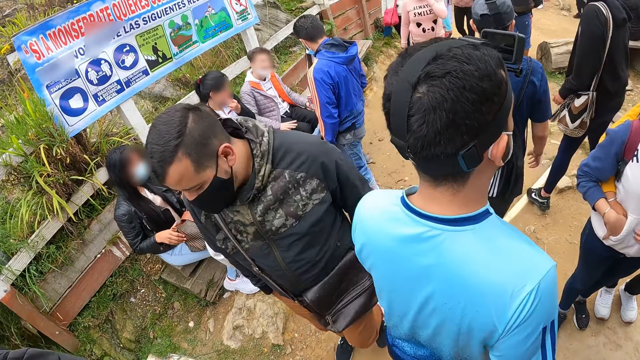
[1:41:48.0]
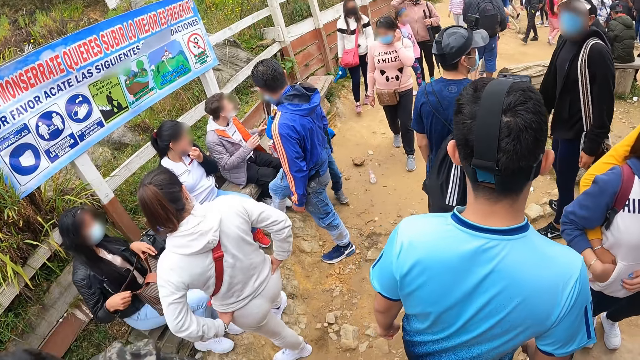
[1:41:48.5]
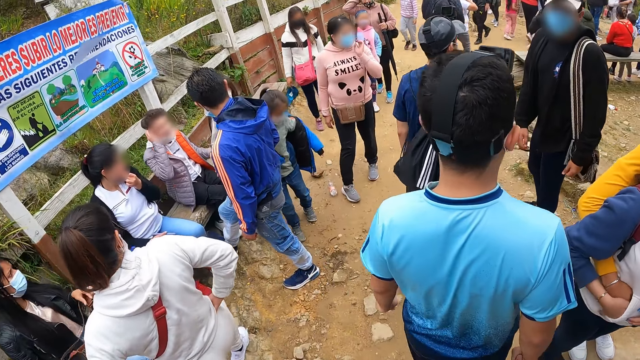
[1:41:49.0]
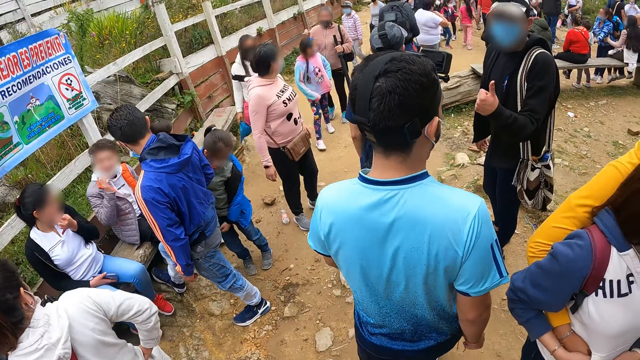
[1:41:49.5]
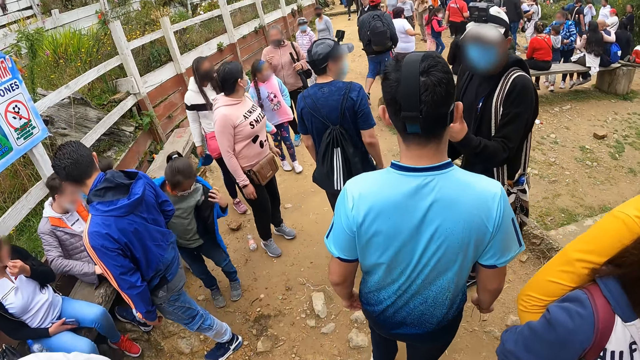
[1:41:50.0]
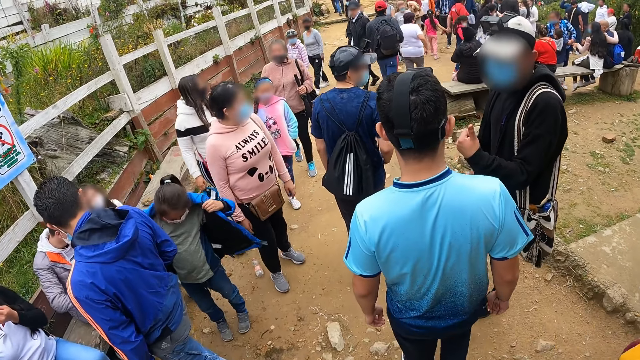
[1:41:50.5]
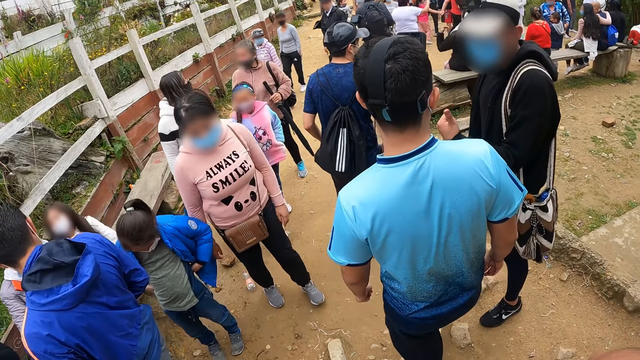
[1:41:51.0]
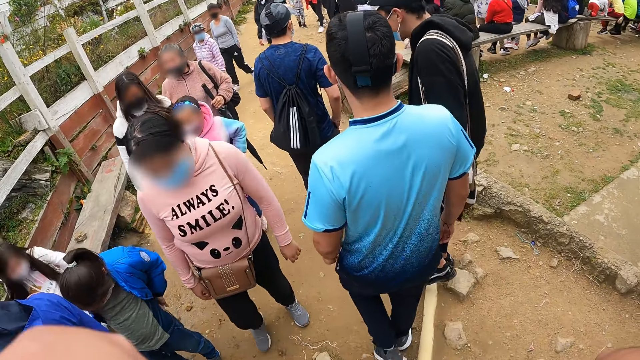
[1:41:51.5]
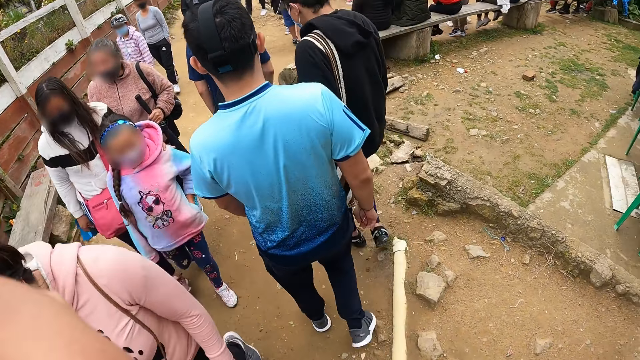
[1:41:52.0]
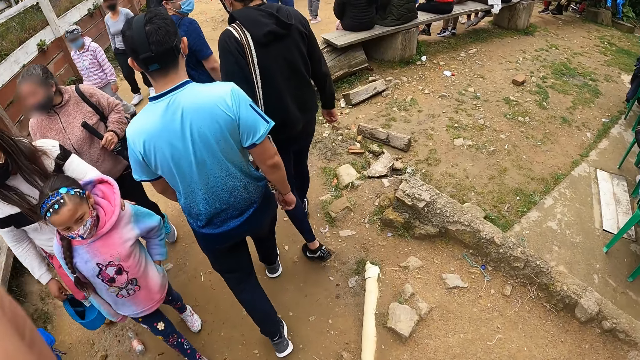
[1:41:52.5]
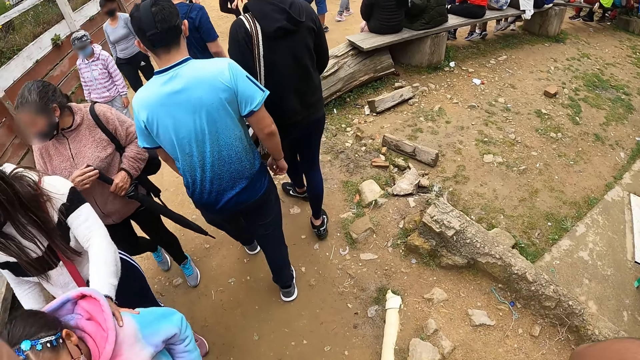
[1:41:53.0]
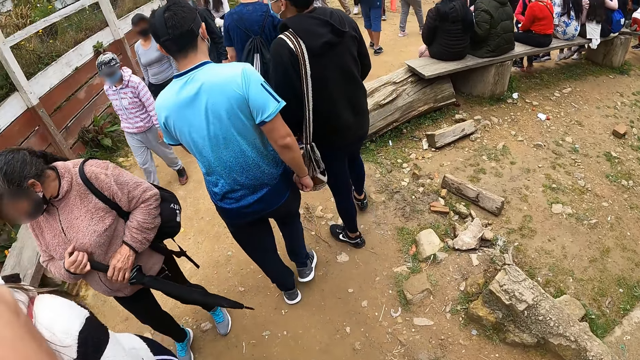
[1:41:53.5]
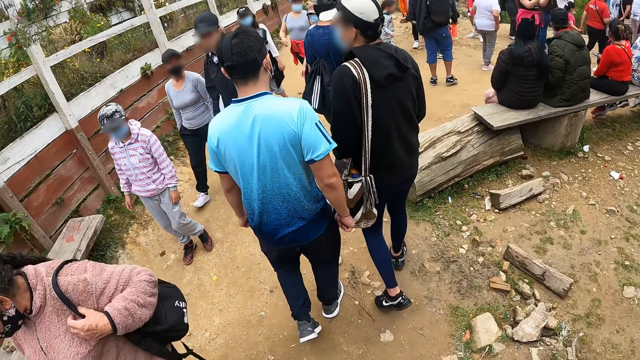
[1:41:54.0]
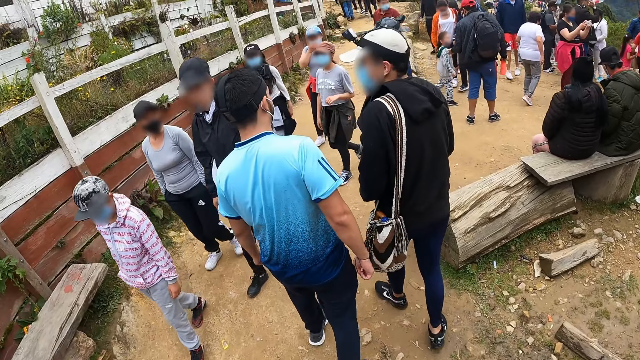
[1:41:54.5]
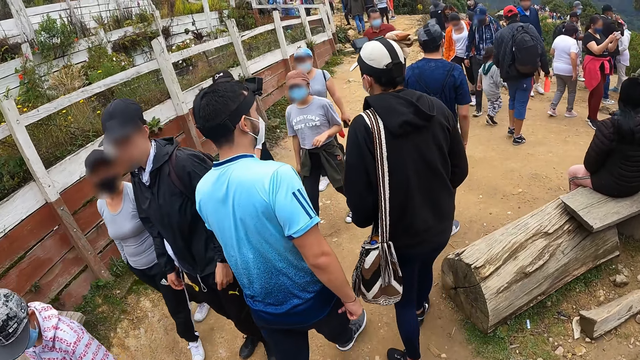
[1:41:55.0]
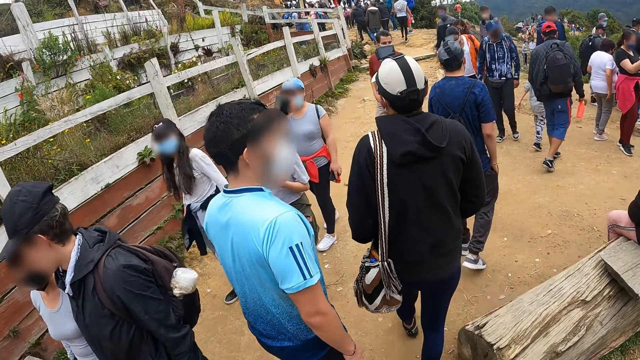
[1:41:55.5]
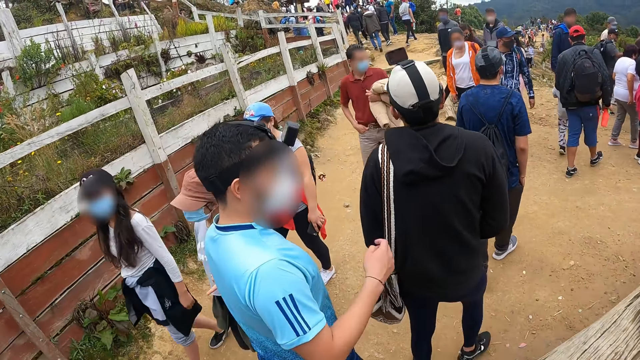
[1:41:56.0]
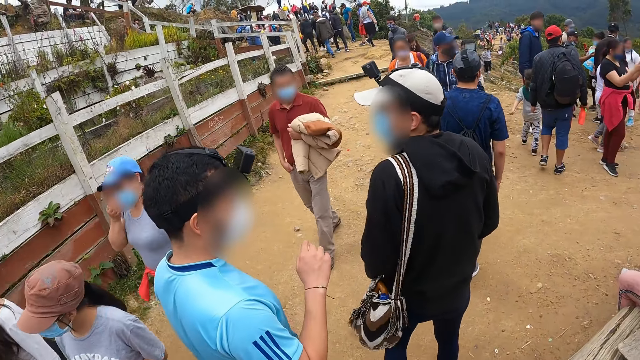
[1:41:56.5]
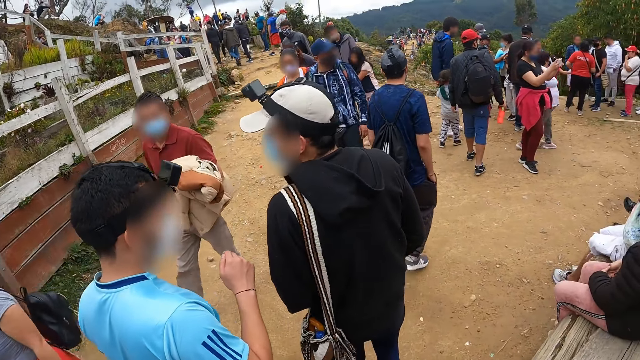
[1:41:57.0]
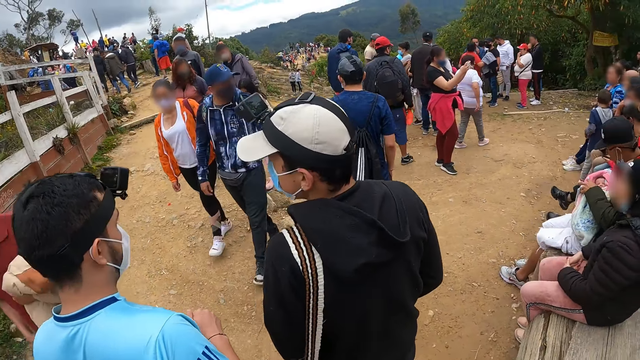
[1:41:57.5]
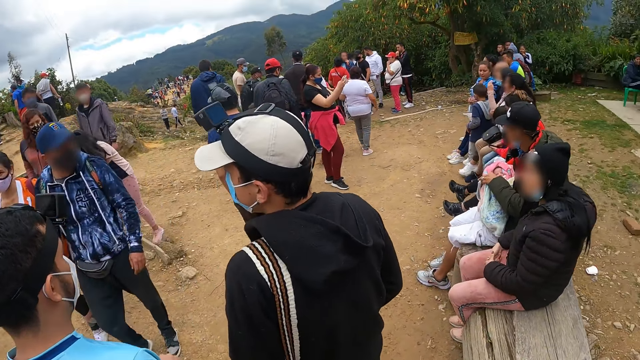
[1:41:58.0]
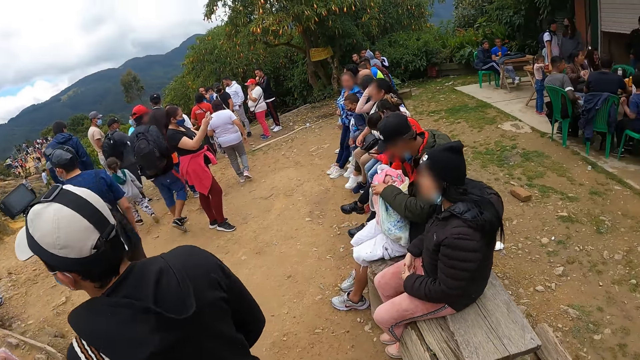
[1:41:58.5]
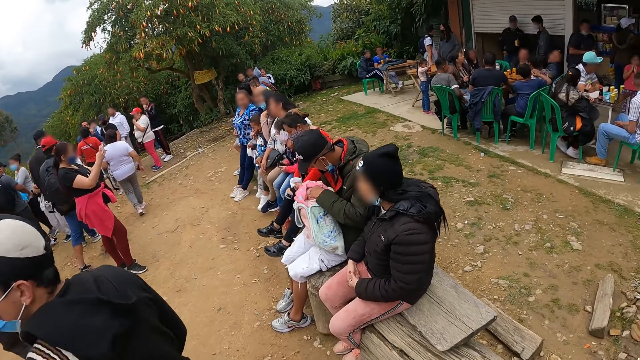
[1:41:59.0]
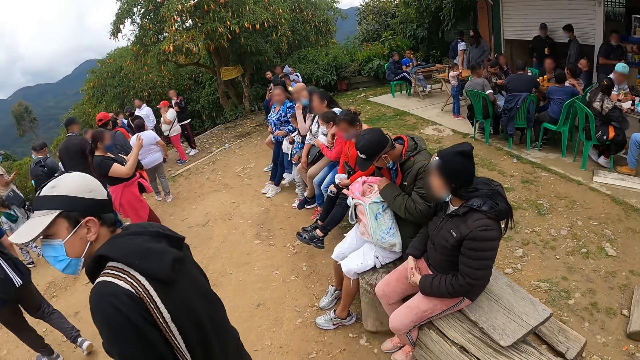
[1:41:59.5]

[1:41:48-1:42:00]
The camera wearer walks around the park. A man puts his hands in his trousers. Another man interacts with a third man. A fourth man hits his left shoulder with the left shoulder of a fifth man.

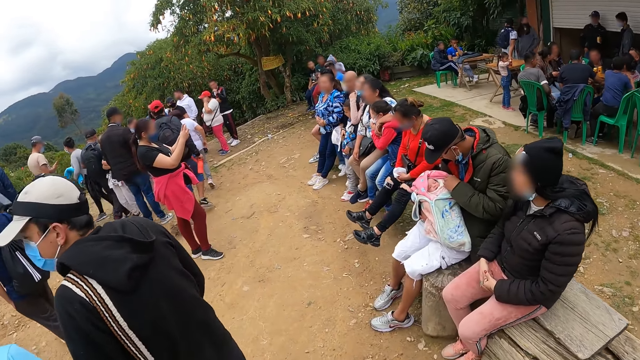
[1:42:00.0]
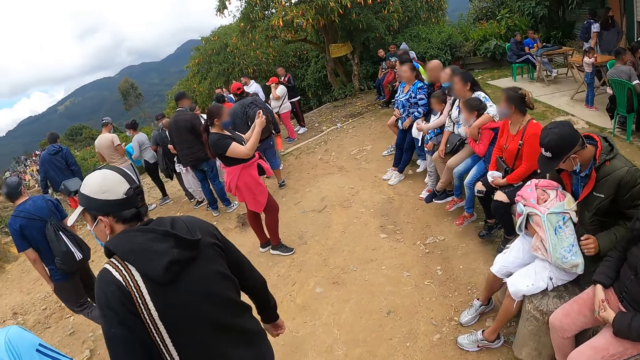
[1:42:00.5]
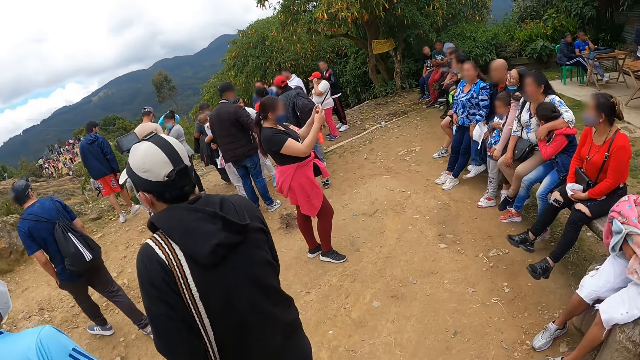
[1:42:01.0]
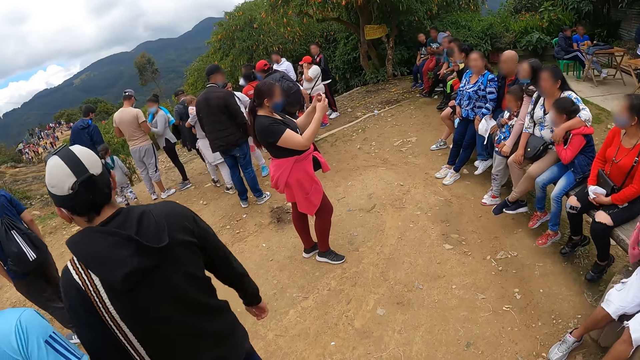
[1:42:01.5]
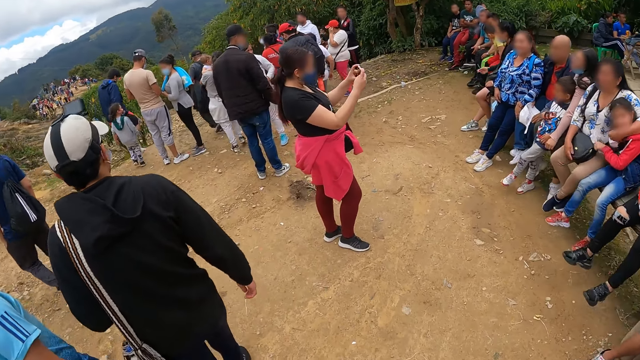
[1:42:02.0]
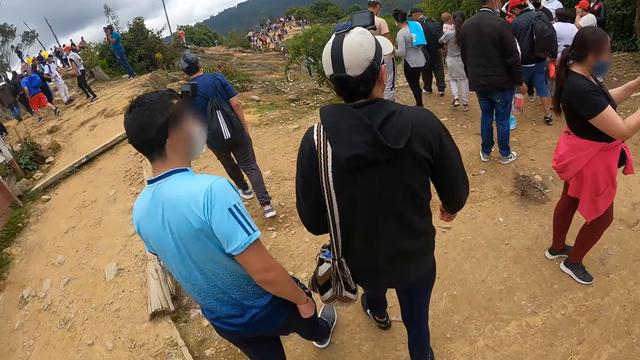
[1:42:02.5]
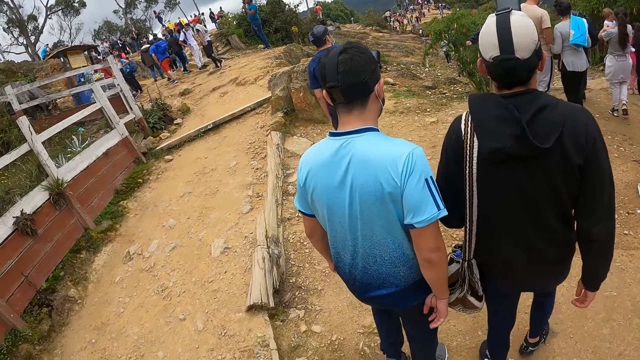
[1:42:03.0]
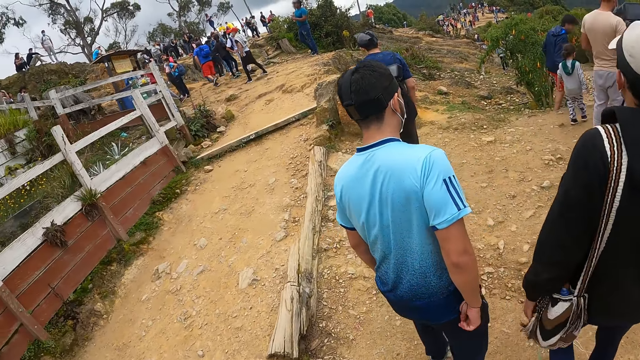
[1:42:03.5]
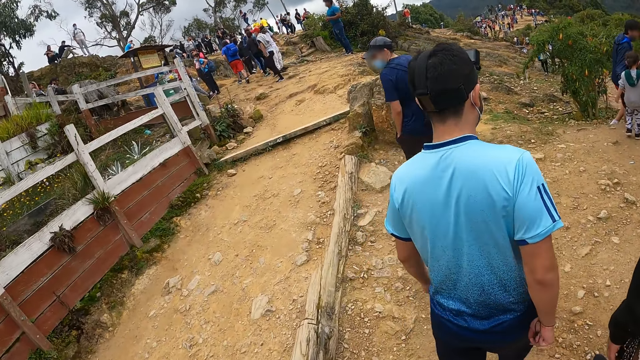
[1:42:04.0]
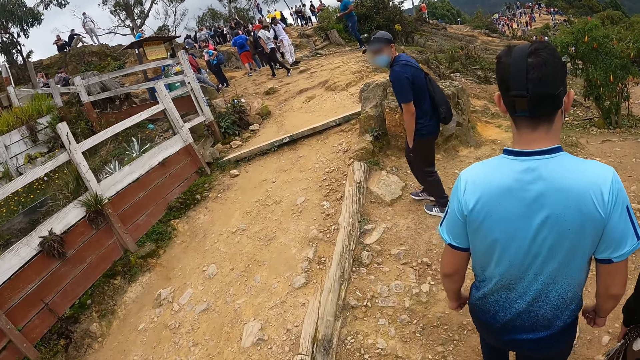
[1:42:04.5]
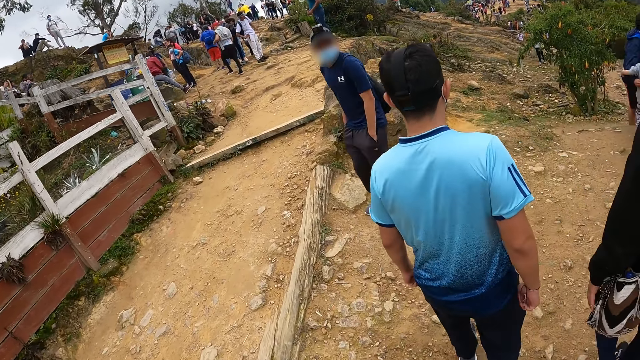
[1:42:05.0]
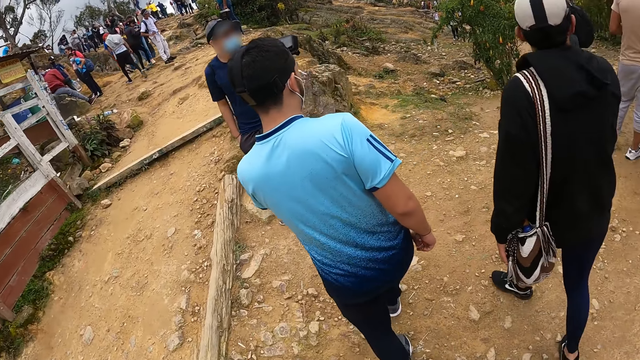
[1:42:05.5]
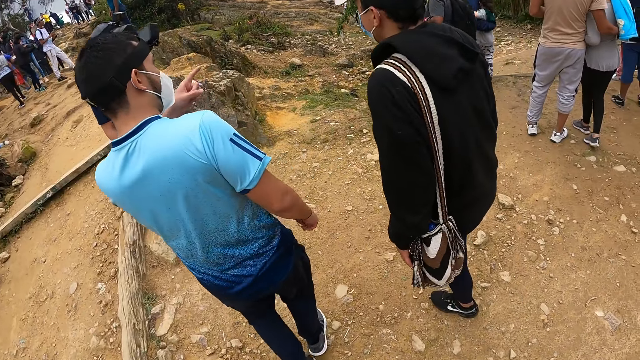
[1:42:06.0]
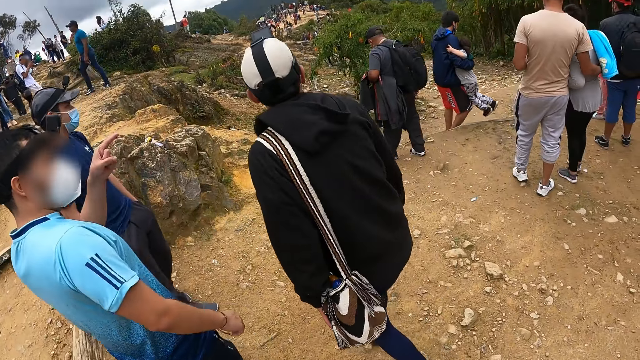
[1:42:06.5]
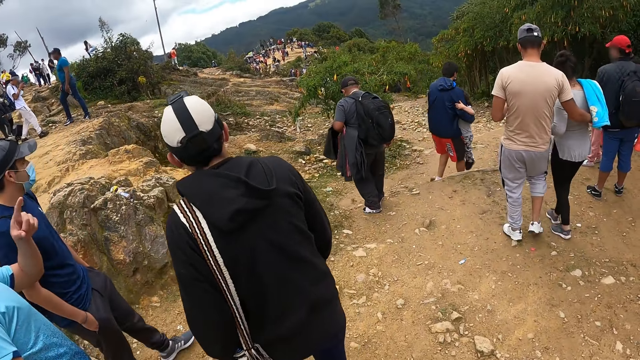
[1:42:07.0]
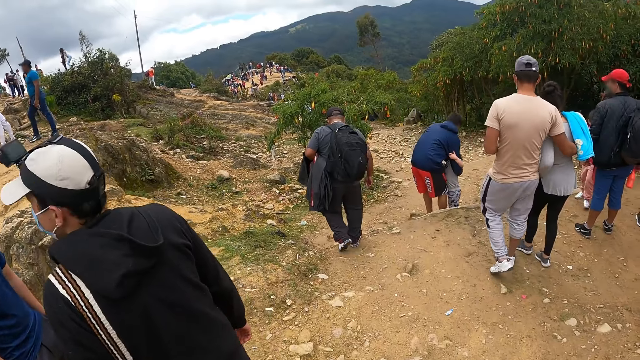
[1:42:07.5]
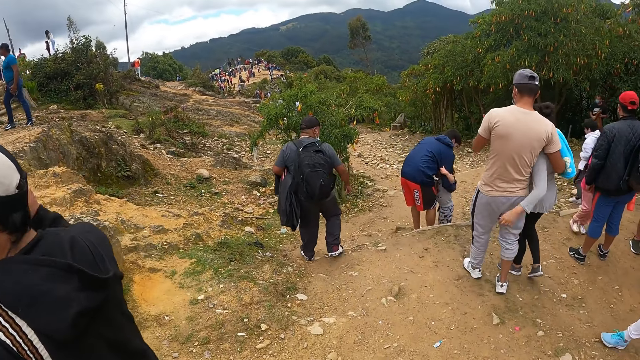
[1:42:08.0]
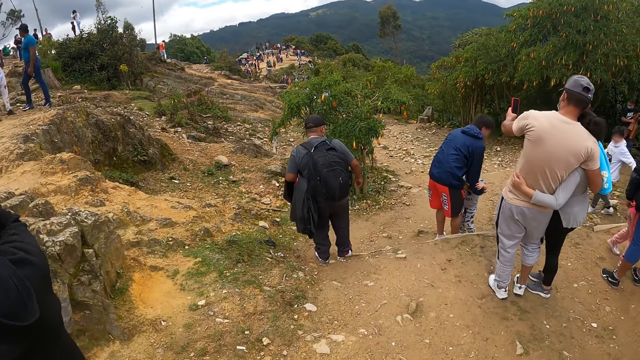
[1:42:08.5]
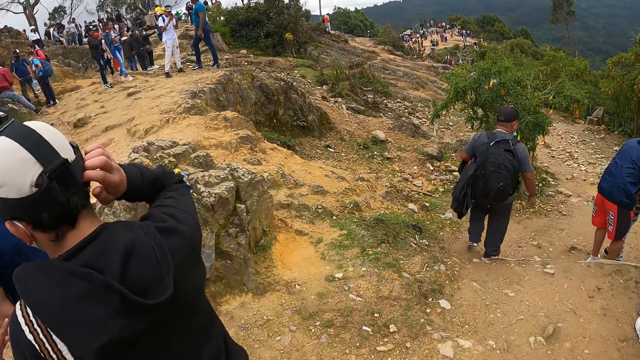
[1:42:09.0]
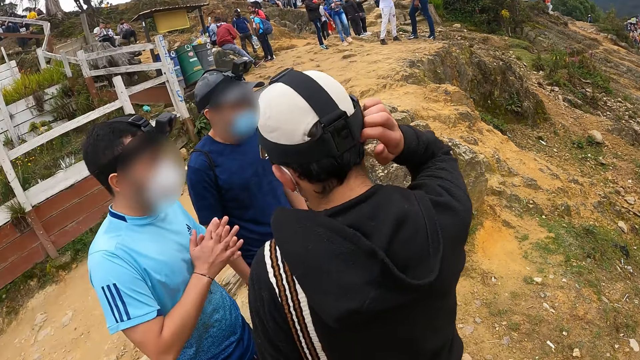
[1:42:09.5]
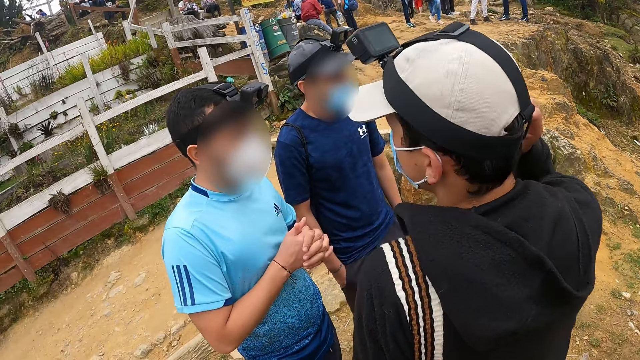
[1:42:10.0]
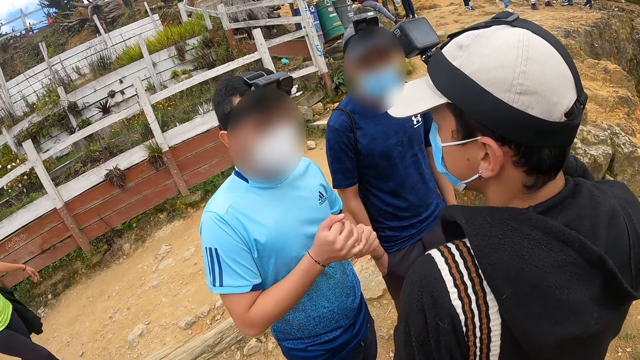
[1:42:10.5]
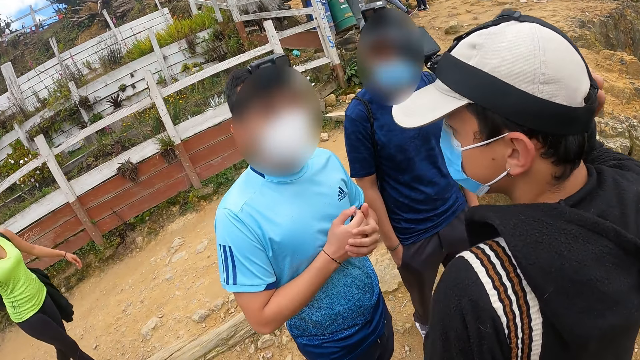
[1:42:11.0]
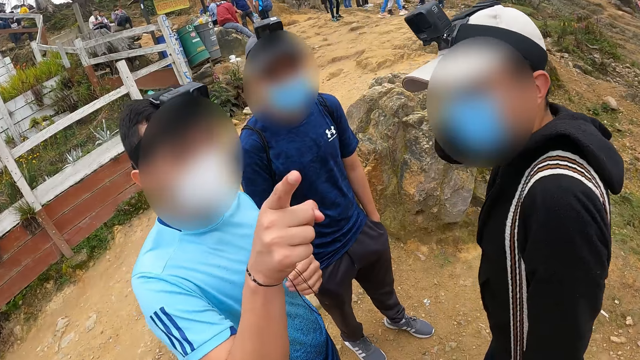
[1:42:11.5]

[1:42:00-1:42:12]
A man lifts his hand.
